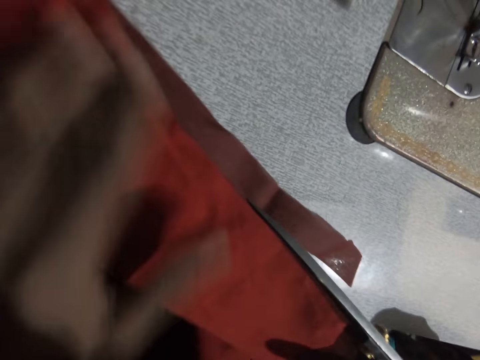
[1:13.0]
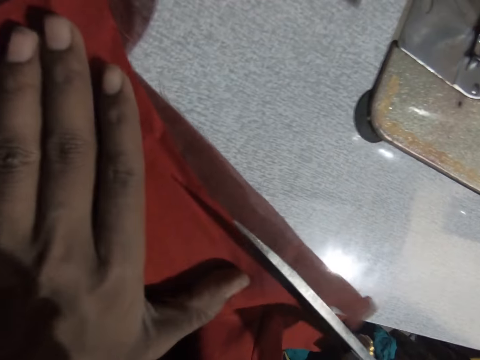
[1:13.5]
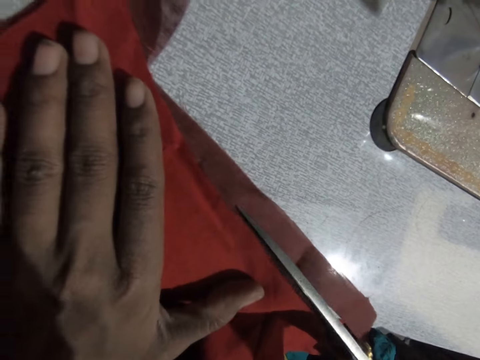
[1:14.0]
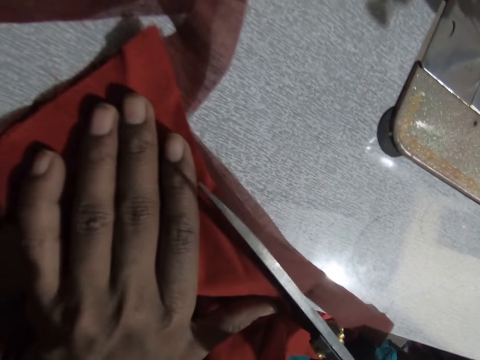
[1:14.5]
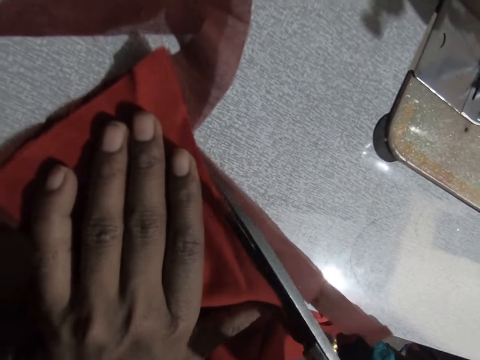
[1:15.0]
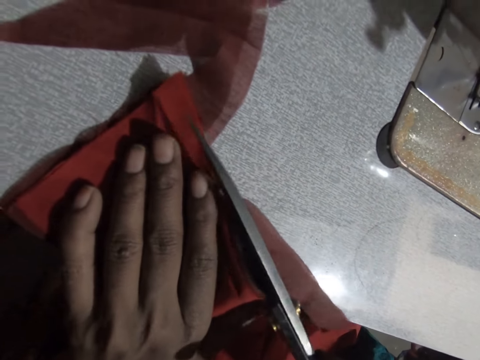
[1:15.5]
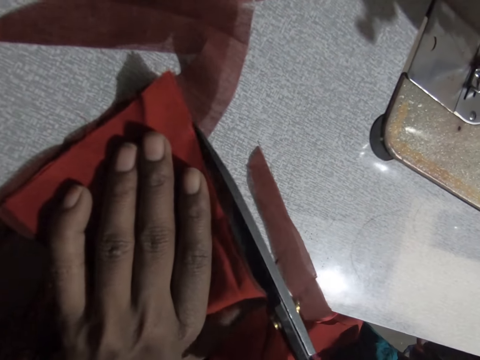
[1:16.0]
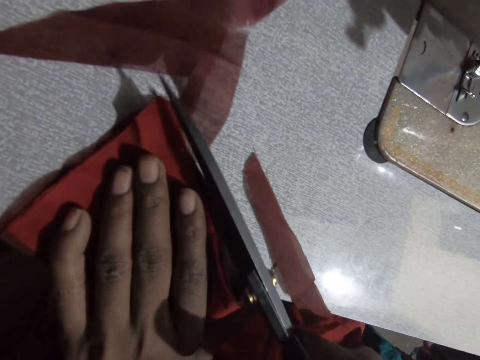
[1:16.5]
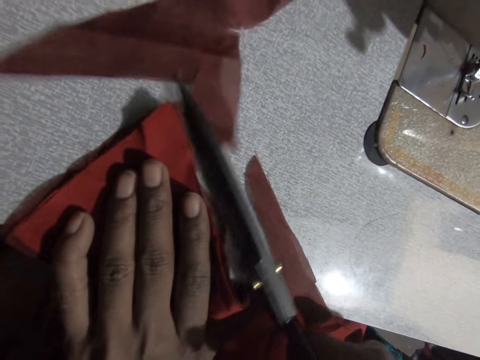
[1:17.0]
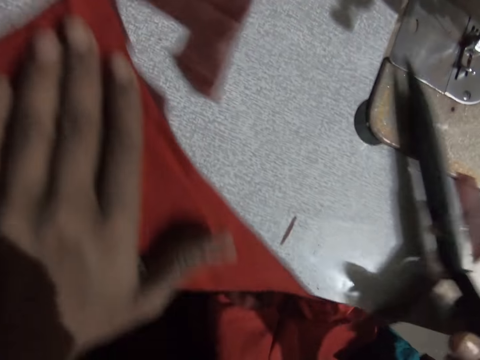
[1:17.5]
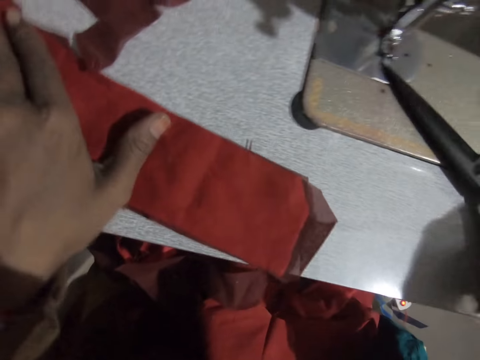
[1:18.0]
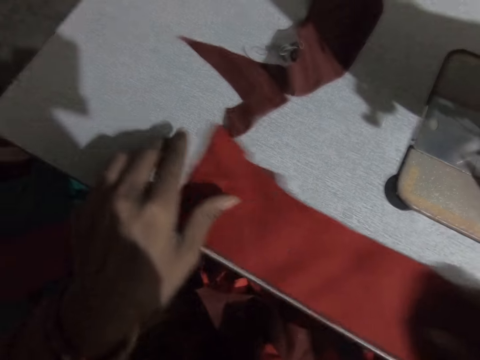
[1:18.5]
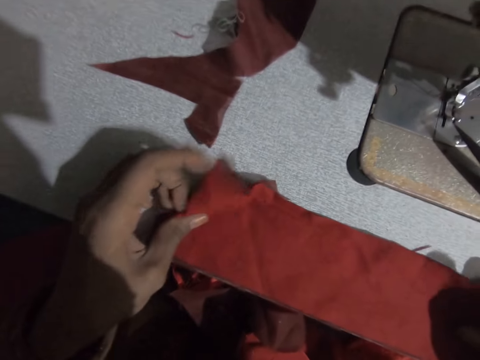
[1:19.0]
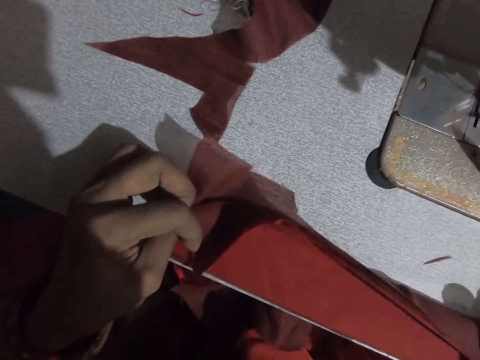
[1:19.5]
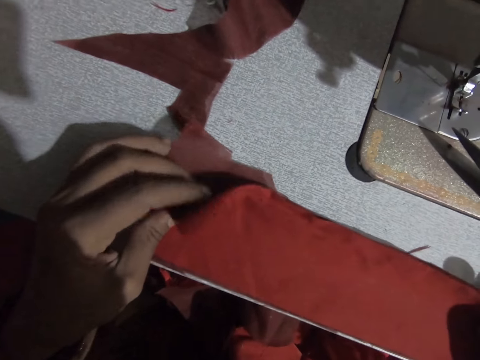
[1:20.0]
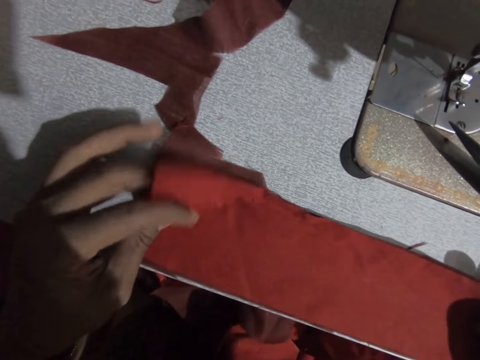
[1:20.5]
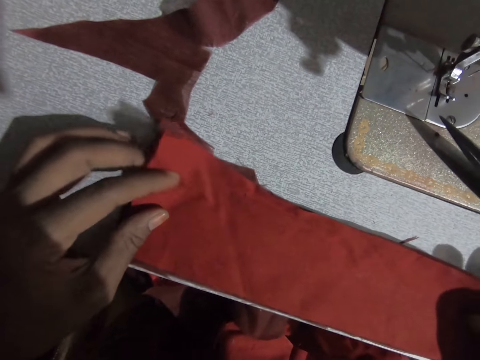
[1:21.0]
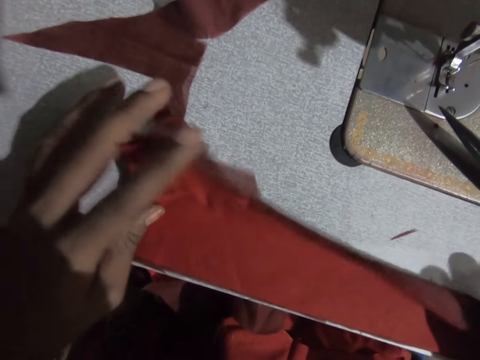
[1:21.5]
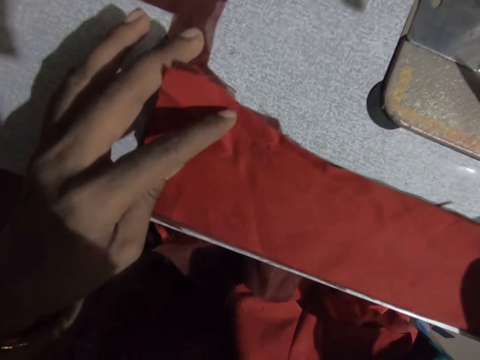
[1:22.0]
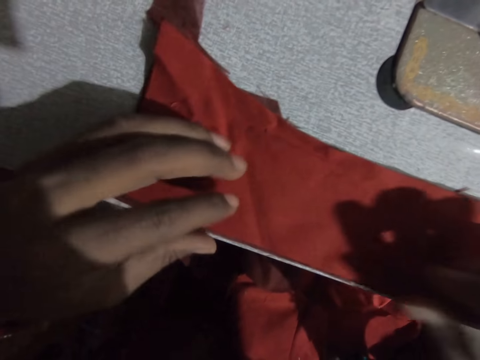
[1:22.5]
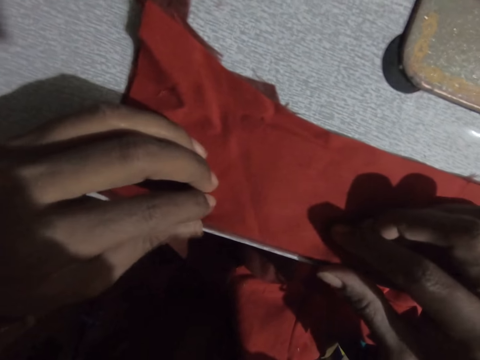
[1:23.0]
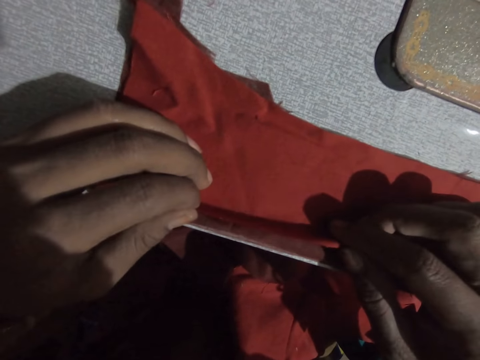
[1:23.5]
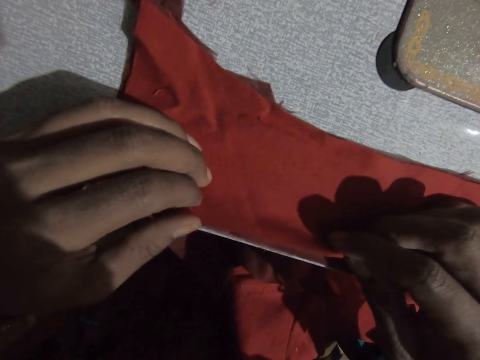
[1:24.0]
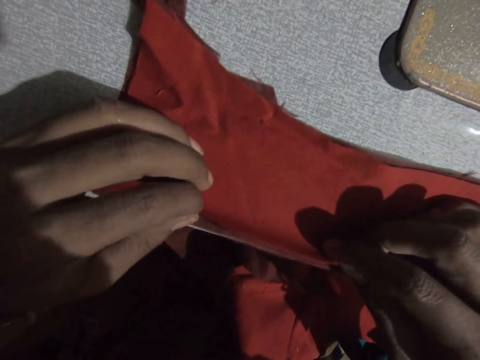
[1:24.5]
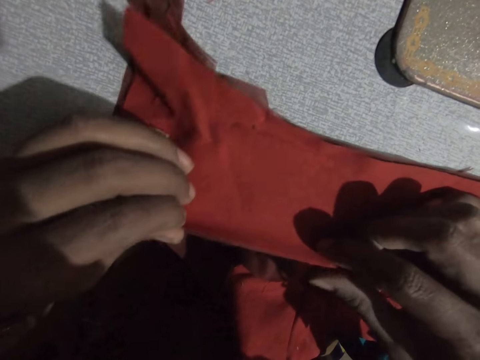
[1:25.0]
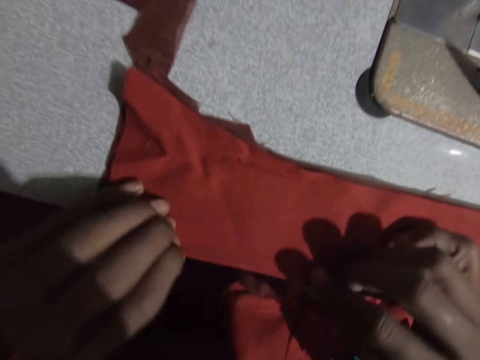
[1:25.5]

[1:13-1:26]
The camera wearer pushes the cloth aside and puts the scissors aside. They adjust the cloths. They align the piece of cloth on the cut piece of cloth with both hands.

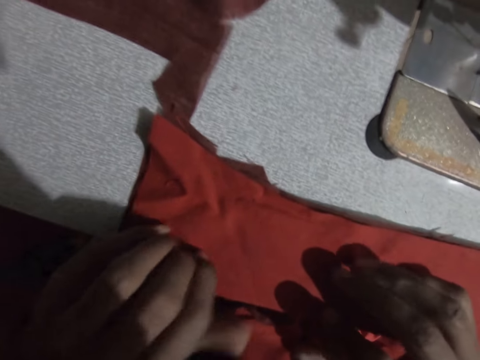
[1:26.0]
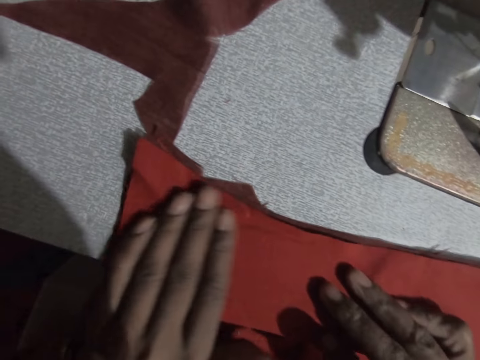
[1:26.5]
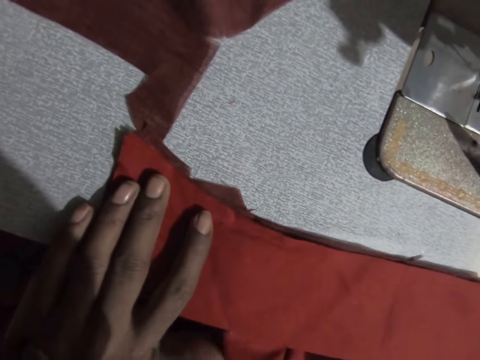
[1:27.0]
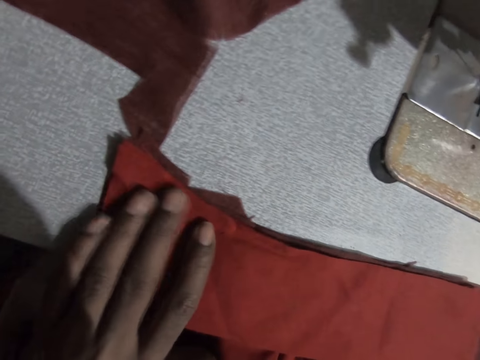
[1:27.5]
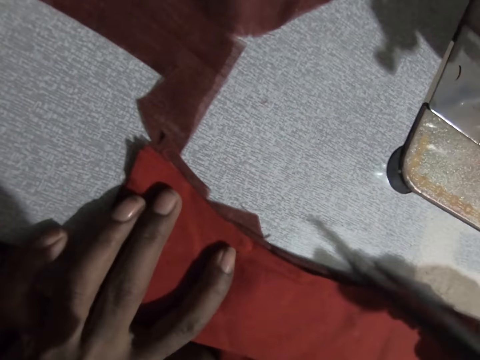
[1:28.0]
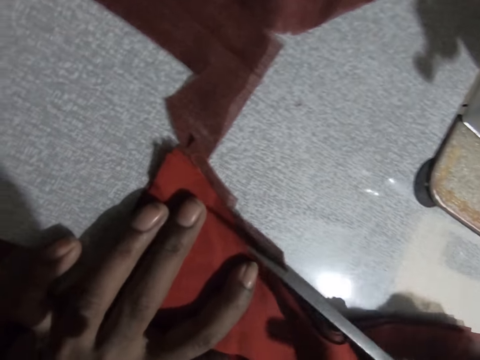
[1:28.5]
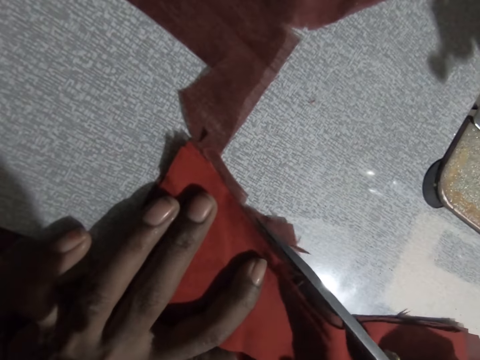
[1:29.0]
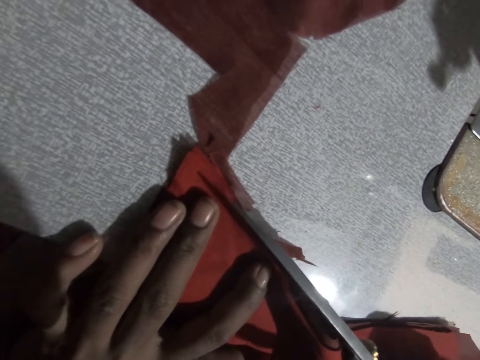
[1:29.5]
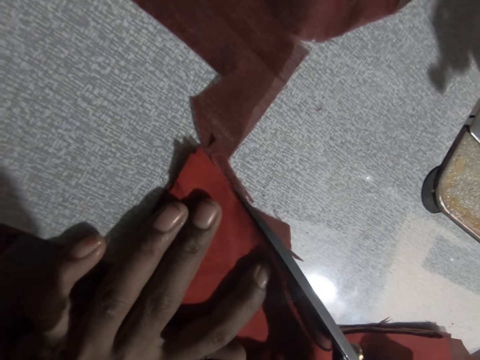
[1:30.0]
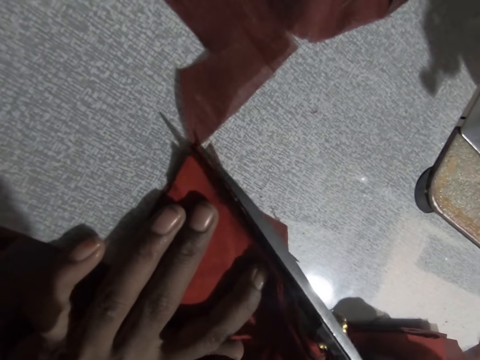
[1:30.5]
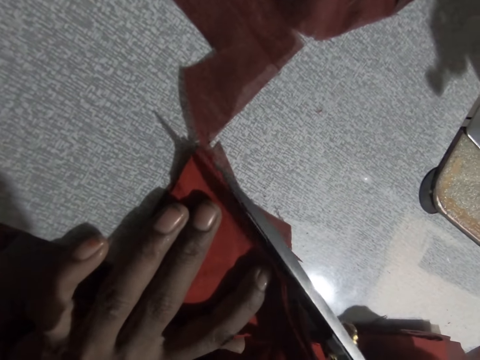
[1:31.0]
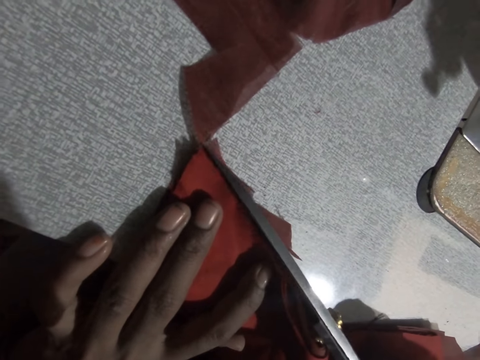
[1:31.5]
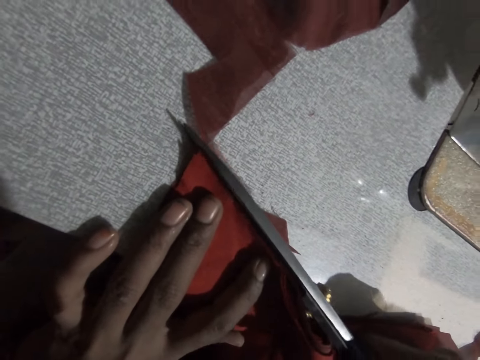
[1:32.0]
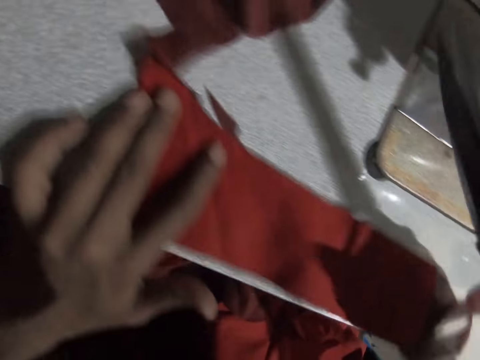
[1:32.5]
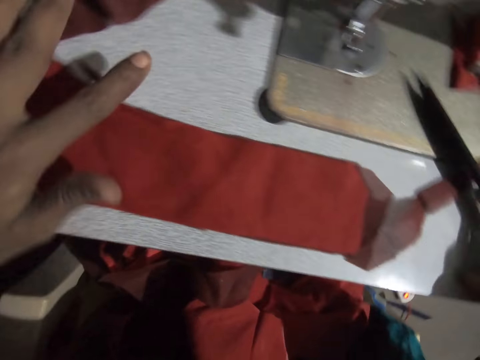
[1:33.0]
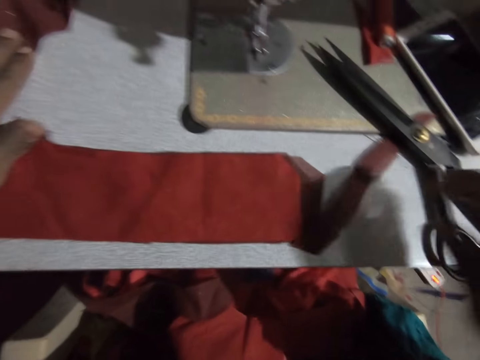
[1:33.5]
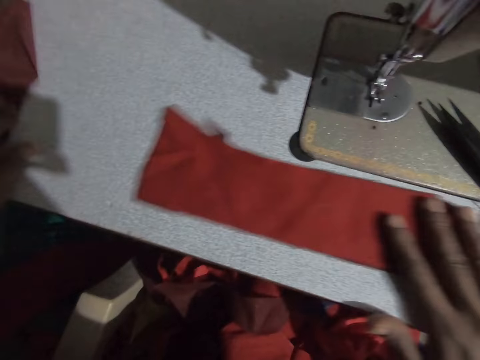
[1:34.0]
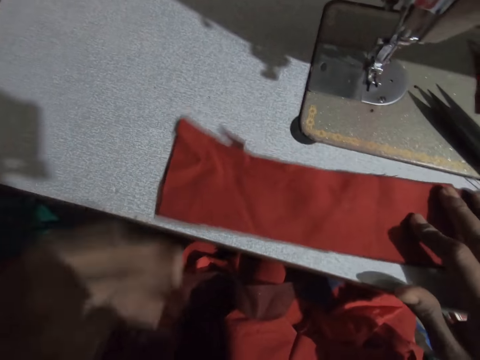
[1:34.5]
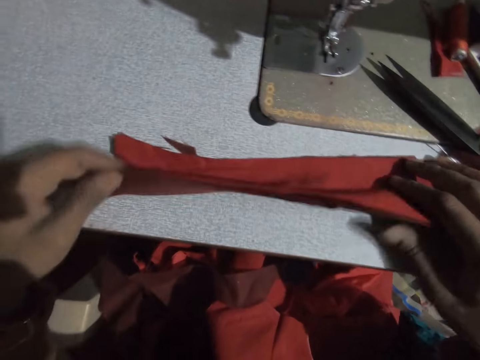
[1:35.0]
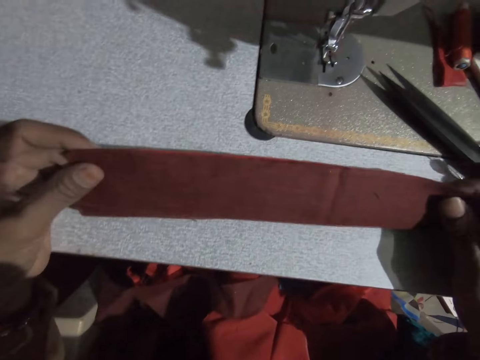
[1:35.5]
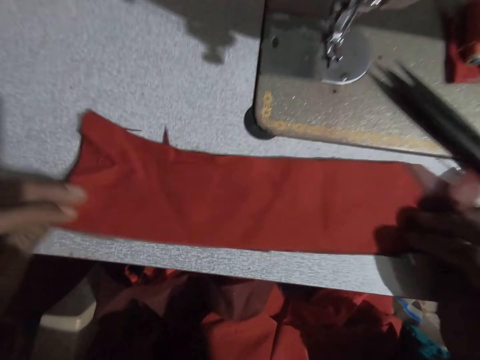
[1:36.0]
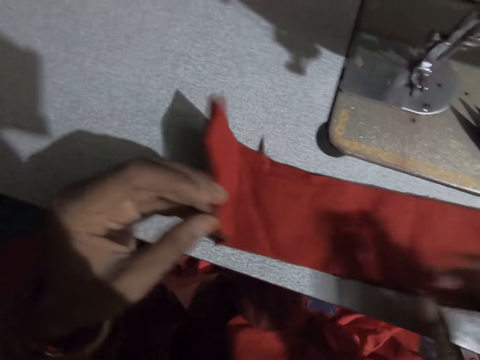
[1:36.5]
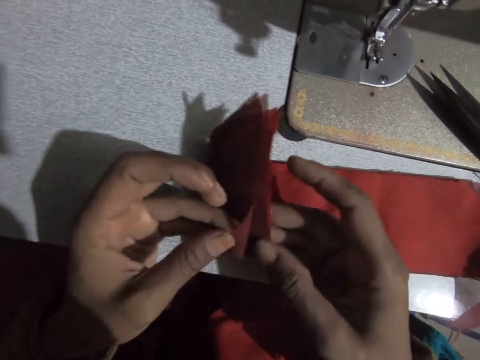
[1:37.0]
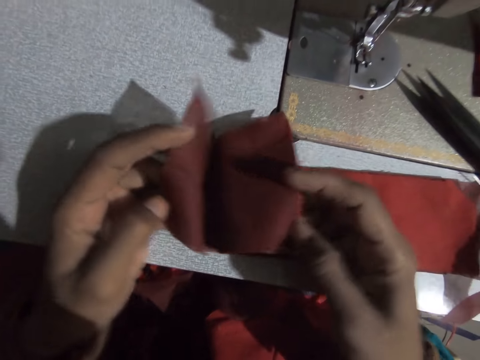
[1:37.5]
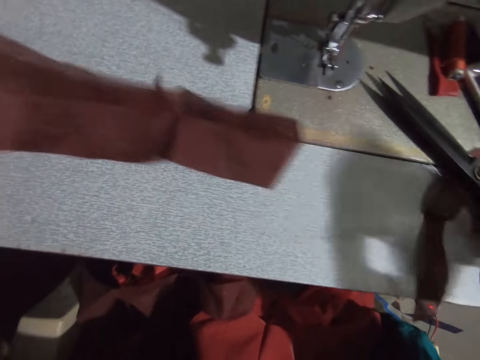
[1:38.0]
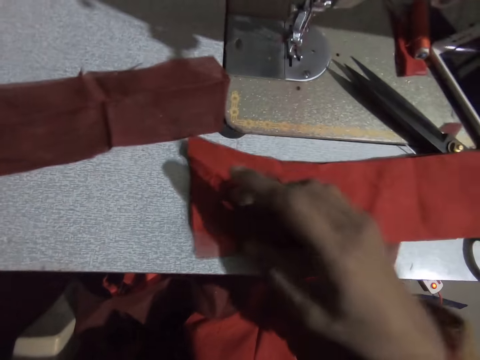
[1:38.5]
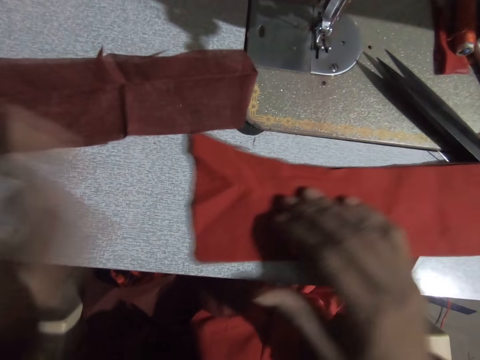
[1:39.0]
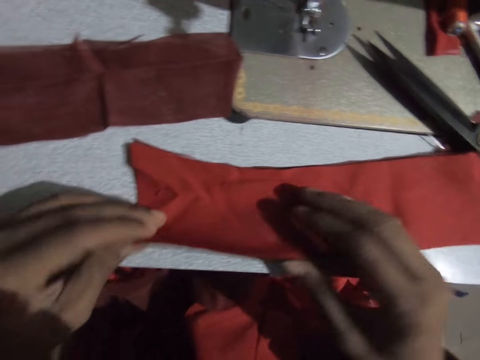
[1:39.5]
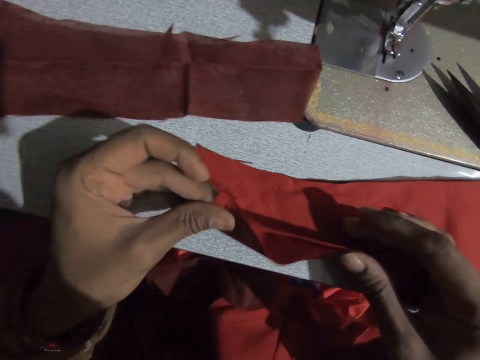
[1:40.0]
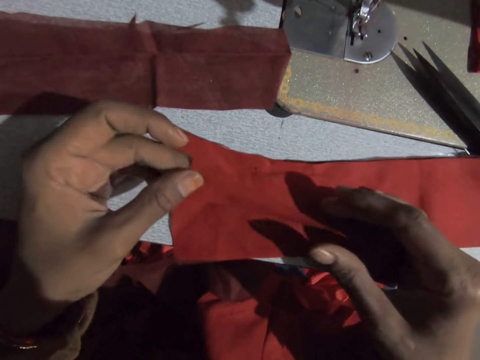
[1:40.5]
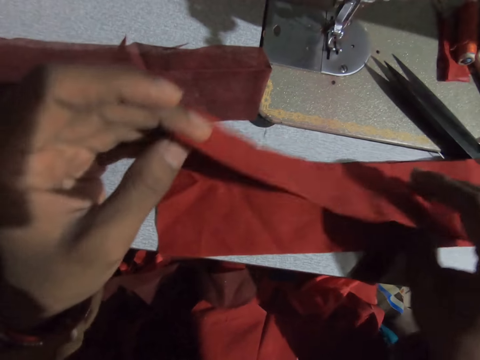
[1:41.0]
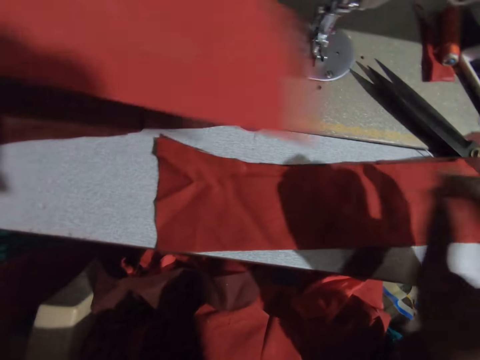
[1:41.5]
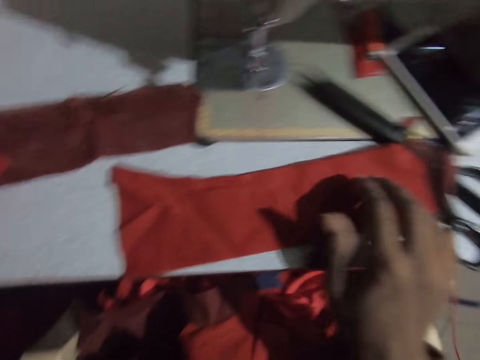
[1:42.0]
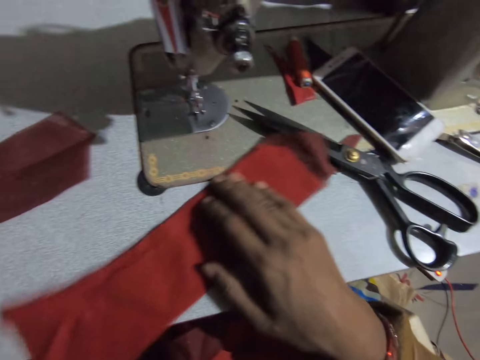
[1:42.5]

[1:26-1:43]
The camera wearer takes the scissors. He cuts the piece of cloth with the scissors in his right hand. He pushes the cloth aside and puts the scissors aside. He adjusts the cloths. He separates the cloths into two parts. He places the cloth on the table. He adjusts the cloths. He puts a piece of cloth aside.
